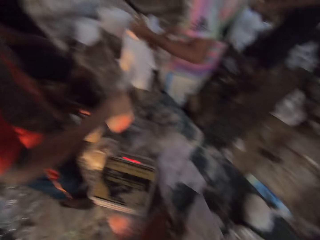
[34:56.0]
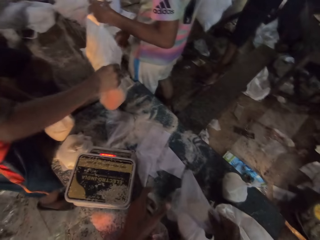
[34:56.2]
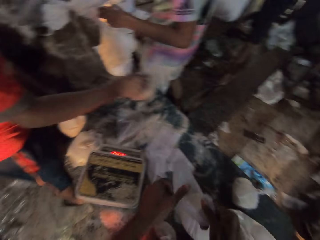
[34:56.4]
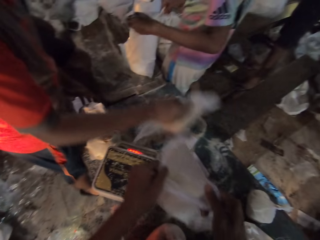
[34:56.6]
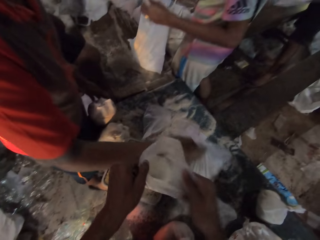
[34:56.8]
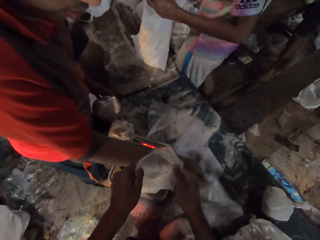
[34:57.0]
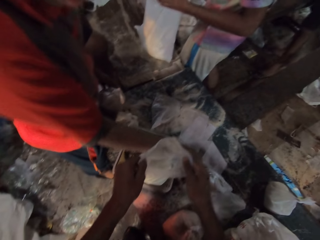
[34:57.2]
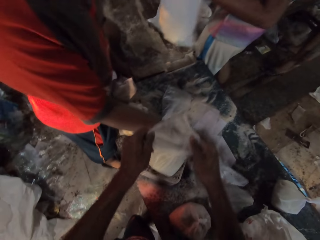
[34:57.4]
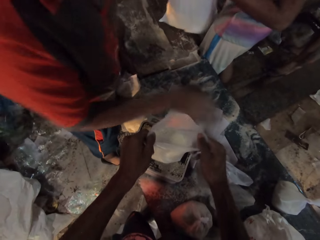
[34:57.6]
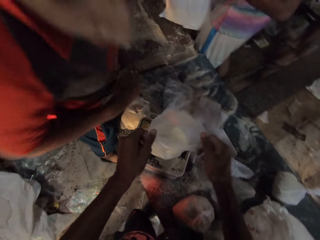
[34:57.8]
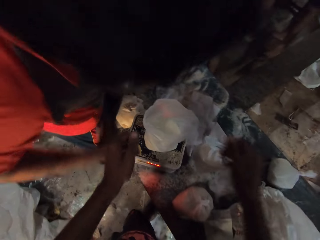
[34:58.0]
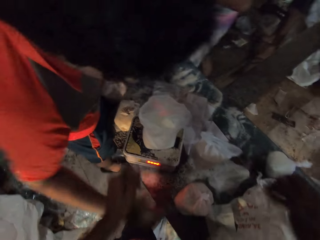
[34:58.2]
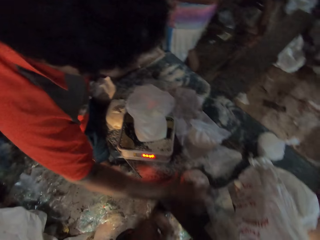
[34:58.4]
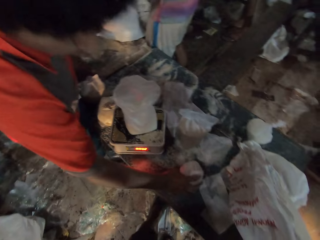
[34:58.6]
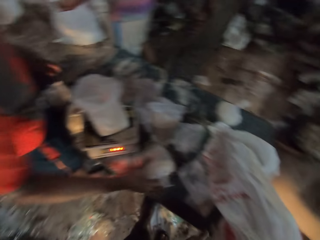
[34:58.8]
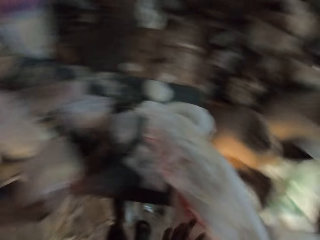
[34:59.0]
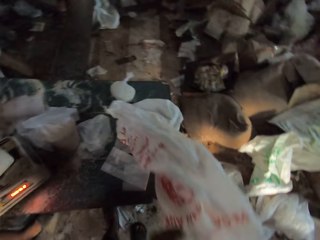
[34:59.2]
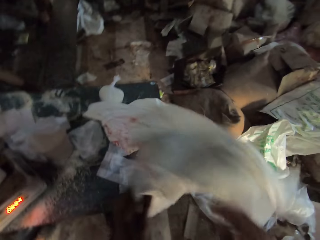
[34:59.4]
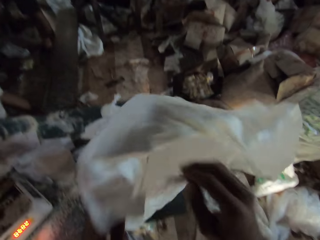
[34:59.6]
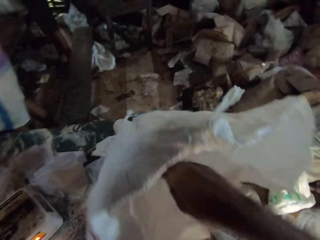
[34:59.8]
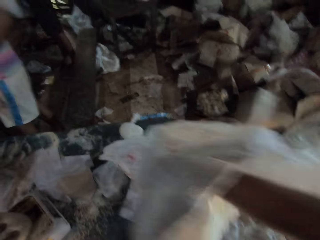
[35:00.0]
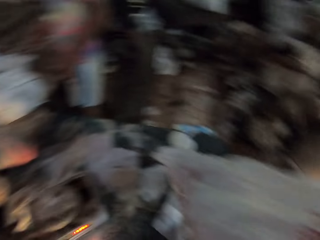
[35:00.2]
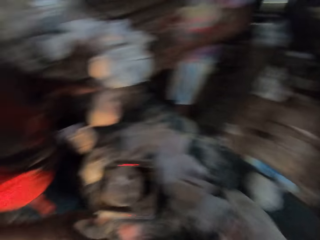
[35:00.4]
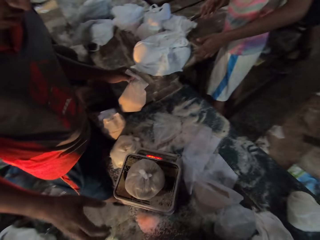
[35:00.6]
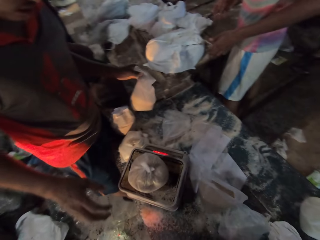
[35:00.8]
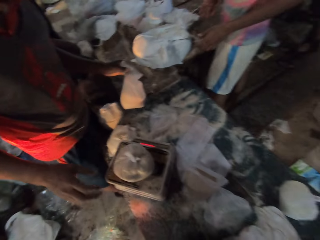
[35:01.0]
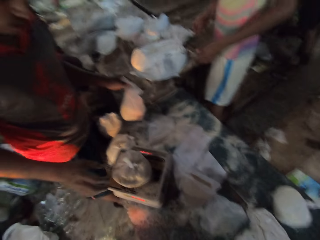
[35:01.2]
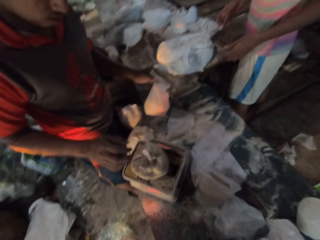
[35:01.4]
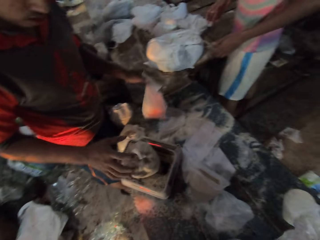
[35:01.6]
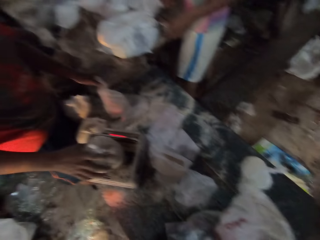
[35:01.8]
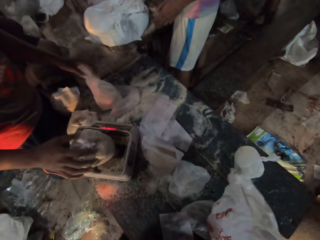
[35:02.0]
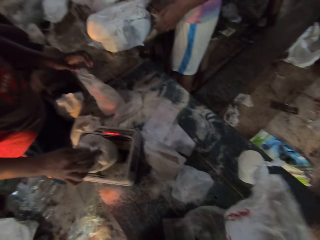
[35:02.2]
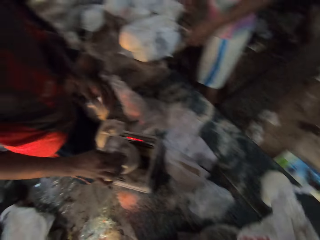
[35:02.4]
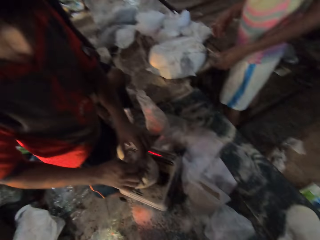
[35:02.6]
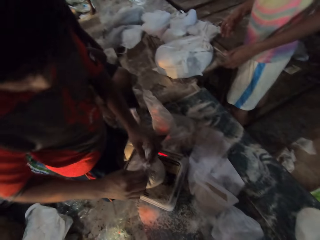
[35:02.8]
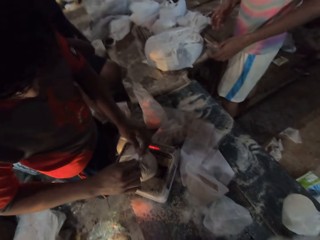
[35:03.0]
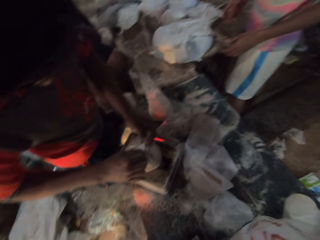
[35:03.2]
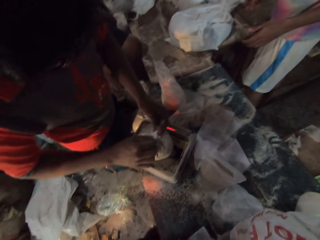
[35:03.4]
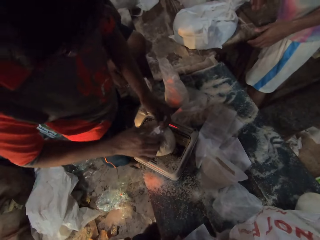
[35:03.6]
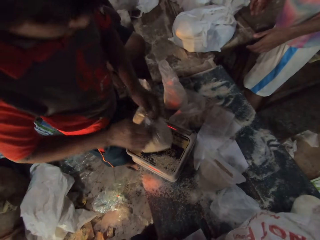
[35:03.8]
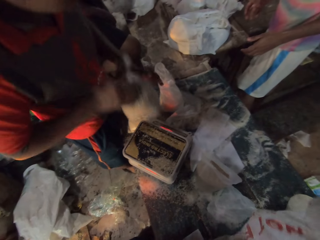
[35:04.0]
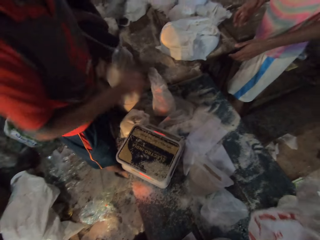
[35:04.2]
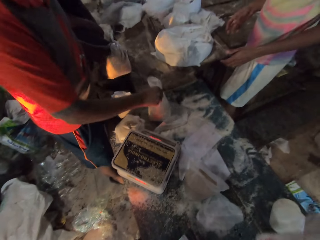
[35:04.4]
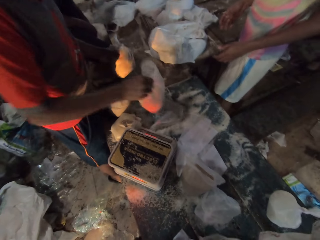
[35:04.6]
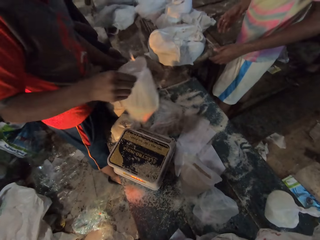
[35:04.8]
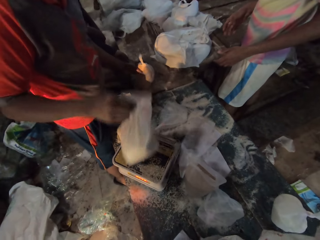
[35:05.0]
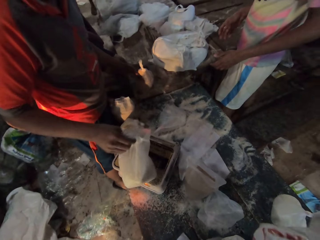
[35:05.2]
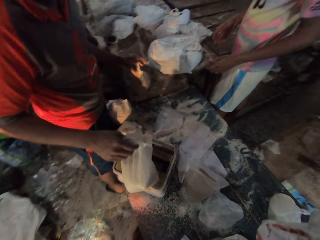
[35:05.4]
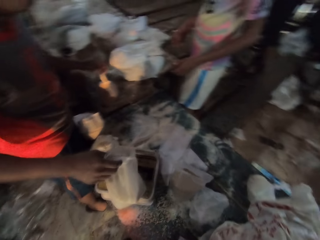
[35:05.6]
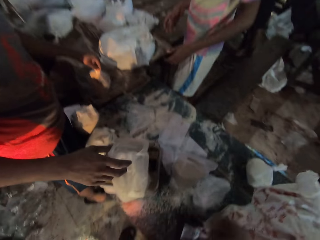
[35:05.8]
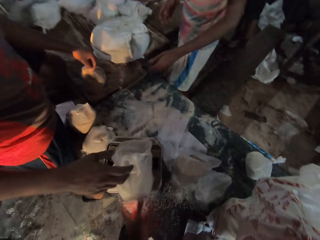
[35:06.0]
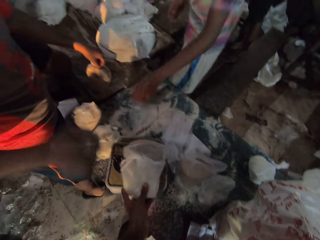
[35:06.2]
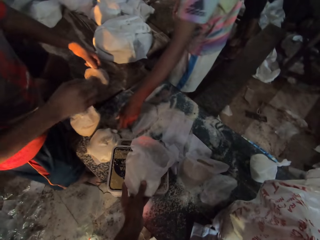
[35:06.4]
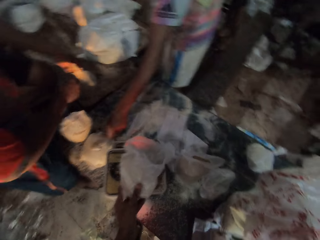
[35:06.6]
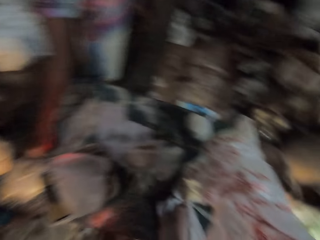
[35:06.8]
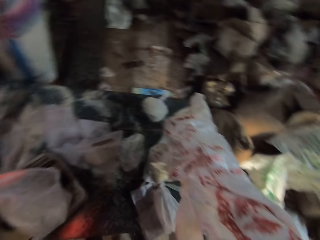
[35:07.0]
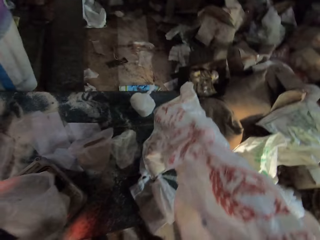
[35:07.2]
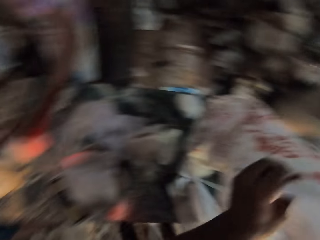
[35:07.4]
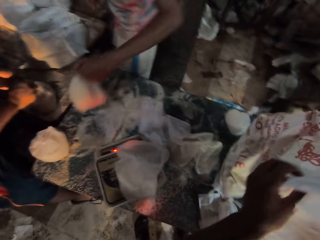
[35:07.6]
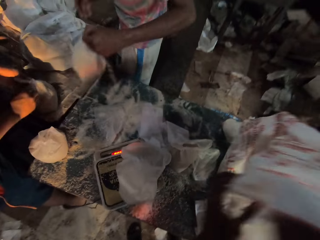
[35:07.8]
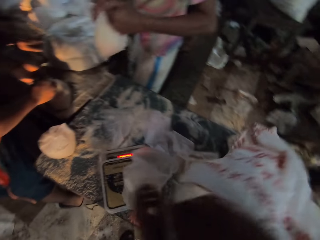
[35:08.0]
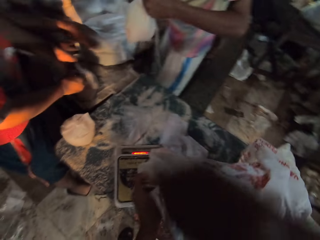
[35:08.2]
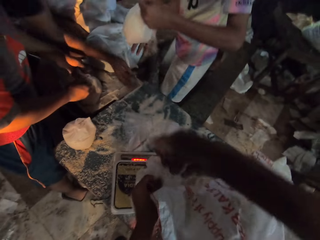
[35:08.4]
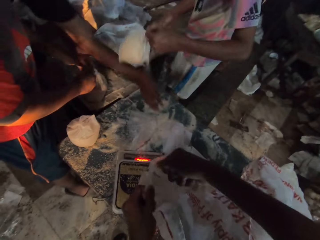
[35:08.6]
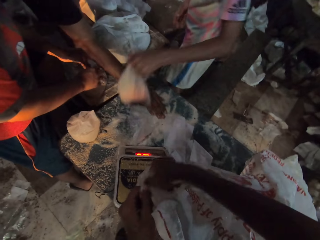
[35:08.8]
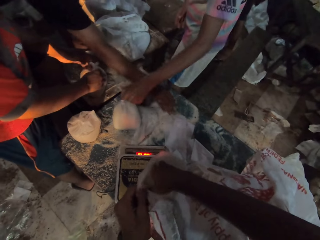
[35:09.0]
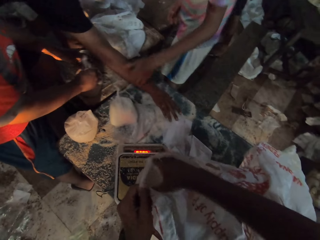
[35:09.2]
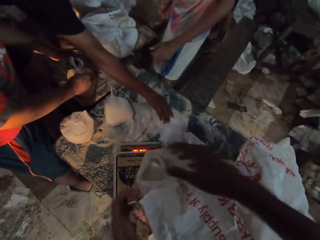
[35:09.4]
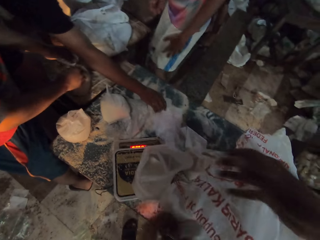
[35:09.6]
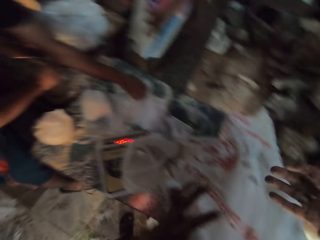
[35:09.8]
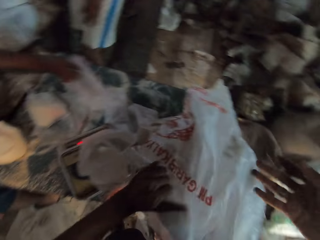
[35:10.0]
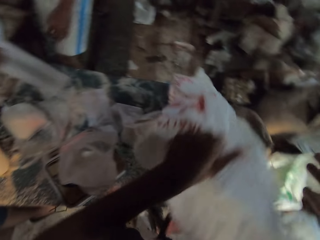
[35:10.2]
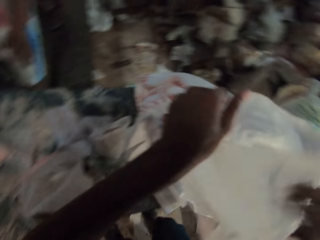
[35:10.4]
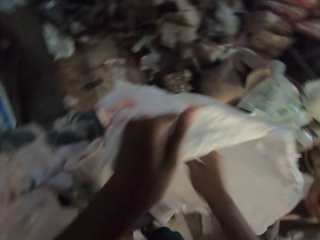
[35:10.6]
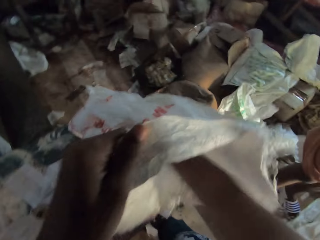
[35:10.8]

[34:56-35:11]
The man places the polythene bag of broken wheat on the table with his right hand. Another man holds the bag on the table with both hands. The camera wearer picks the polythene bag of flour from the table with both hands. The first man places the polythene bag of broken wheat on the table with his right hand. The camera wearer places the polythene bag of flour on the table with both hands. He looks at the item on the weighing scale. The first man picks a polythene bag from the table with his right hand. The camera wearer opens the bag on the table with his left hand. The first man picks the polythene bag of flour from the scale with his right hand. The camera wearer holds the sack with the left hand. The first man places the polythene bag on the scale with his right hand. The camera wearer picks some flour from the bag on the table with his right hand. He looks at the item on the weighing scale. The first man places the polythene bag of flour on the table with his left hand and unties the polythene bag on the scale with both hands. The camera wearer looks at a person. The first man picks the polythene bag from the scale with both hands, picks the polythene bag of flour from the table with his right hand, places the polythene bag on the table with his left hand, and places the polythene bag on the scale on the table with his right hand. The camera wearer holds the polythene bag of flour on the scale with his left hand. The second man holds the polythene bag of broken wheat on the table with his left hand. The first man holds the polythene bag on the table with both hands. The camera wearer opens the bag on the table with his left hand. The second man picks the polythene bag of broken wheat from the table with his left hand. The camera wearer holds the polythene bag of flour on the scale with his left hand. He pours the flour into the polythene bag of flour on the scale with his right hand. A third man picks a polythene bag from the table with his right hand. A fourth man places the polythene bag of broken wheat on the table with his left hand. The camera wearer opens the bag on the table with his left hand.

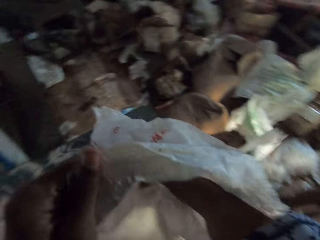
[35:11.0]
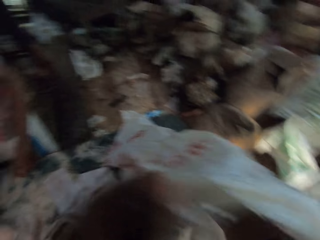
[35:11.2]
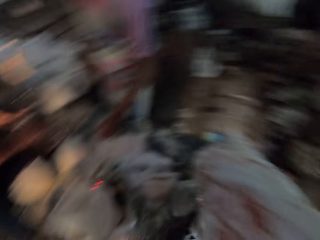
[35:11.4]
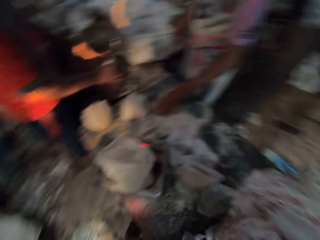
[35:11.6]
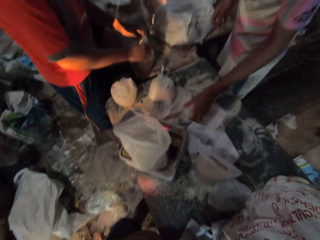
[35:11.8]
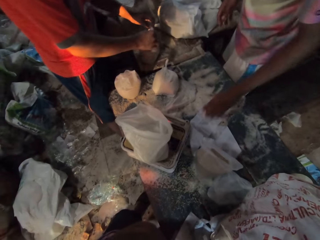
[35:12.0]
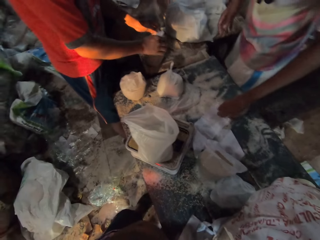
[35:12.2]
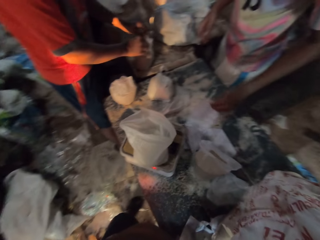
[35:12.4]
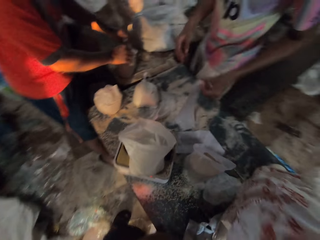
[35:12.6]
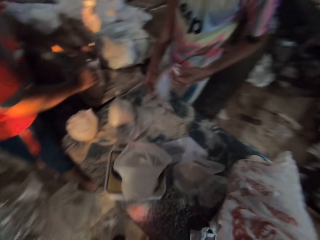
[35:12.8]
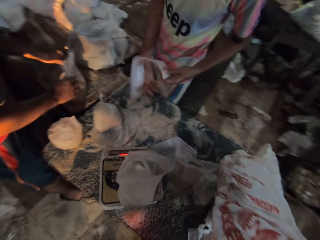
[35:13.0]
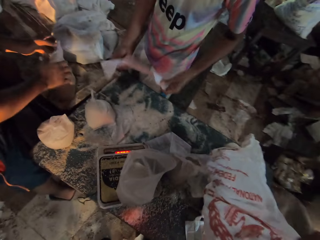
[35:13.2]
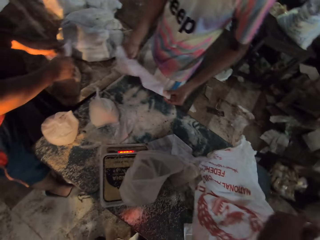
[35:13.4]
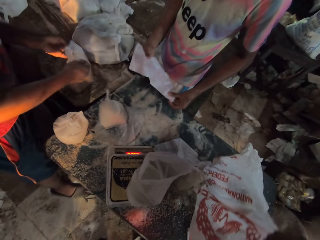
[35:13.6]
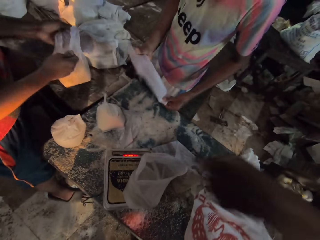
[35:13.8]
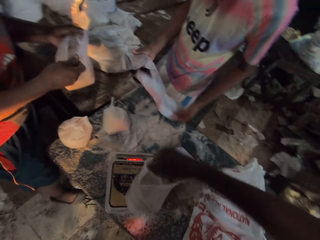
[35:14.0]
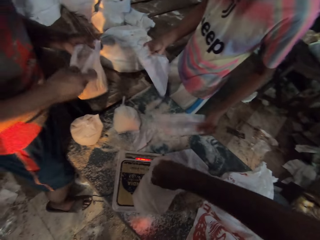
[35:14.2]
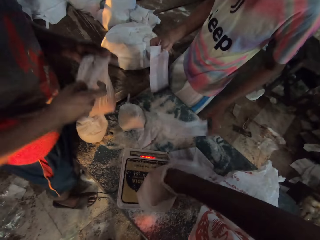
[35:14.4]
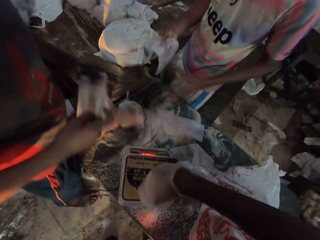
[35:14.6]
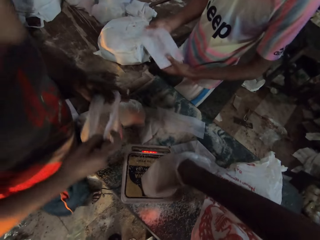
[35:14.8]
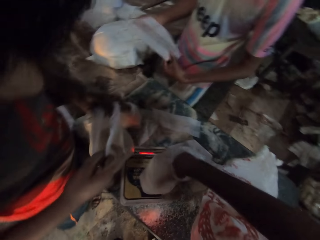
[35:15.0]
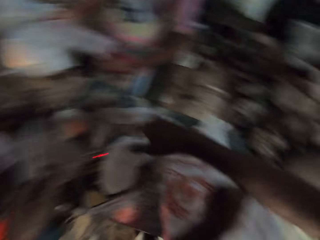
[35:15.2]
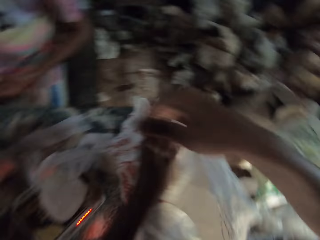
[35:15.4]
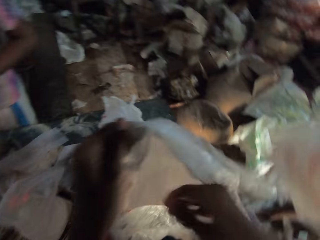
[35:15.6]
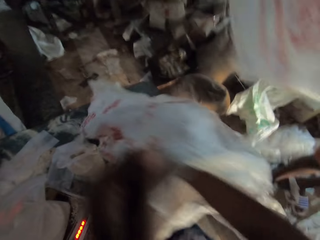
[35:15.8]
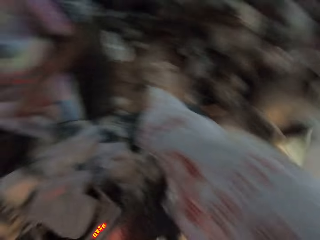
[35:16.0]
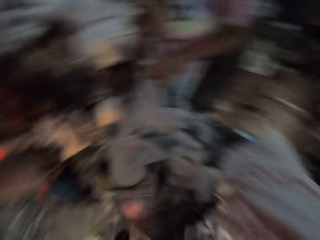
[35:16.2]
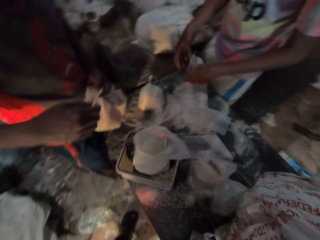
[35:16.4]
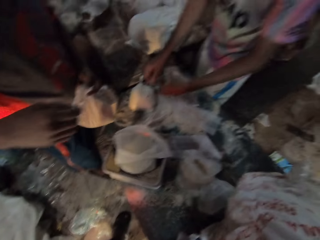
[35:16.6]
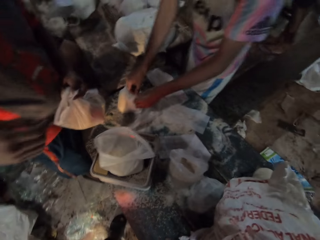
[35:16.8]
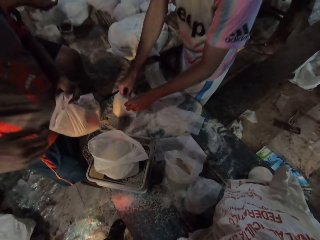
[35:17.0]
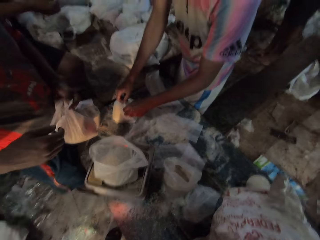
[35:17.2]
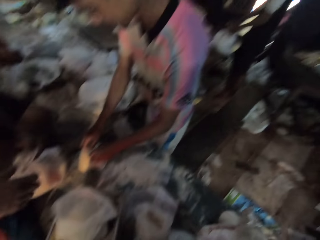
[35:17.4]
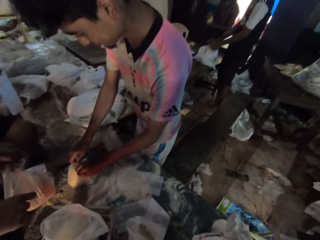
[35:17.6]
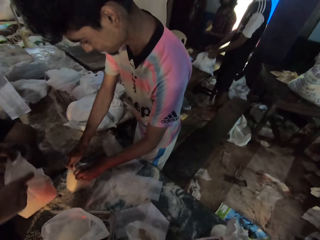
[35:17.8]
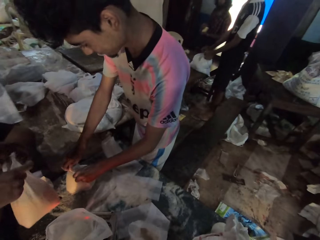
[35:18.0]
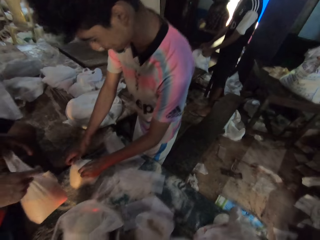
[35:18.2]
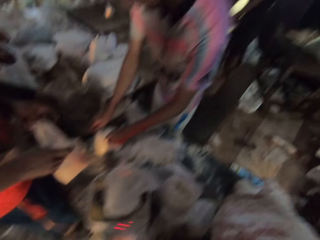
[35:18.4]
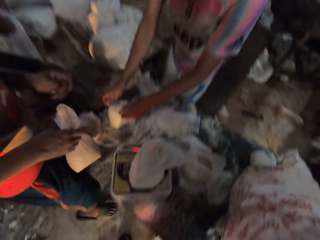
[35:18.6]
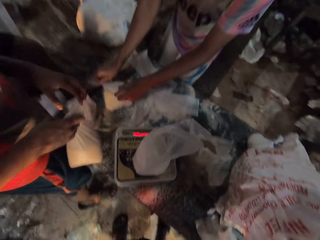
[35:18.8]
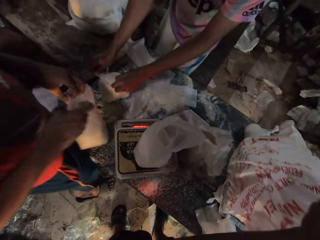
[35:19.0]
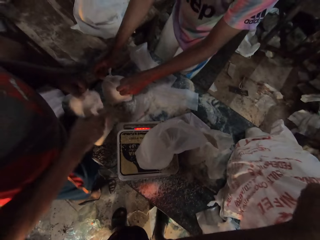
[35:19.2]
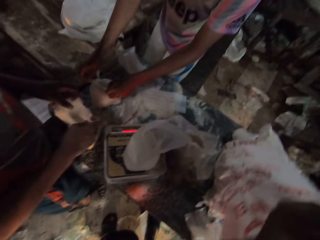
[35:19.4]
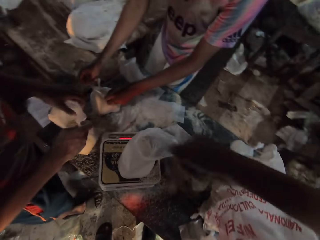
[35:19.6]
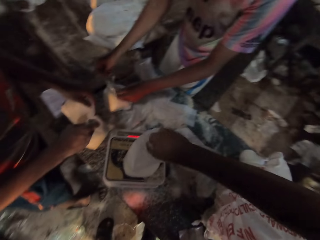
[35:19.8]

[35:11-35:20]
The camera wearer picks some flour from the bag on the table with his right hand. He holds the sack with the left hand and puts the right hand in the sack. The man picks a polythene bag from the table with his left hand. The camera wearer looks at the item on the weighing scale. The man separates the polythene bags with both hands. Another man opens the polythene bag on the table with both hands. The second man picks the polythene bag from the table with both hands. The camera wearer pours the flour into the polythene bag of flour on the scale with his right hand. A third man holds a bag in both hands. The camera wearer picks some flour from the bag on the table with his right hand. The first man opens the polythene bag on the table with both hands. The camera wearer looks at the item on the weighing scale. A fourth man opens a polythene bag in both hands. The camera wearer looks at a person.
